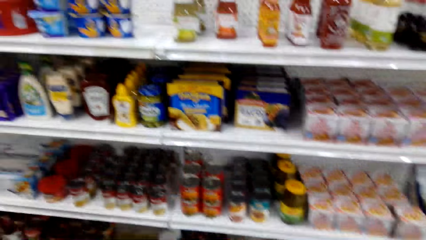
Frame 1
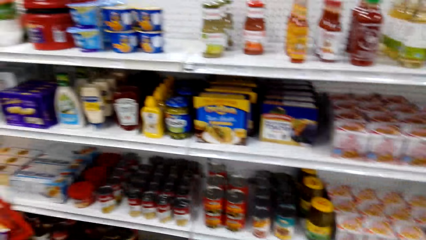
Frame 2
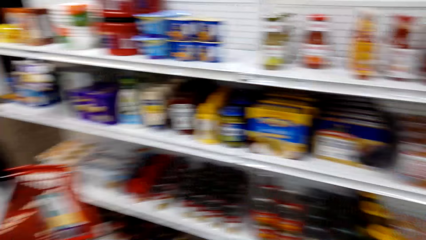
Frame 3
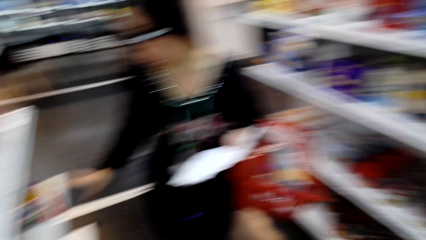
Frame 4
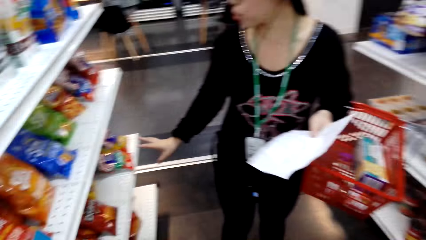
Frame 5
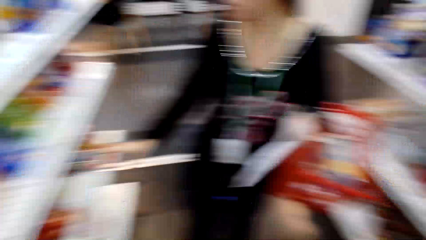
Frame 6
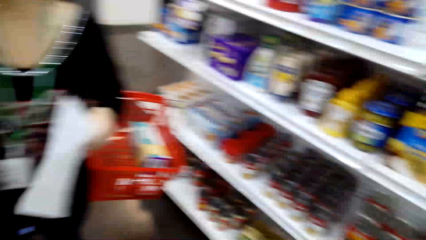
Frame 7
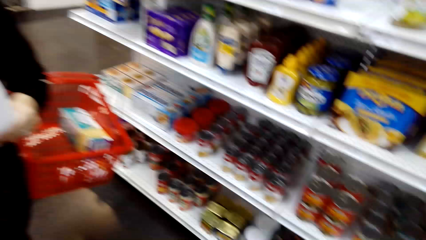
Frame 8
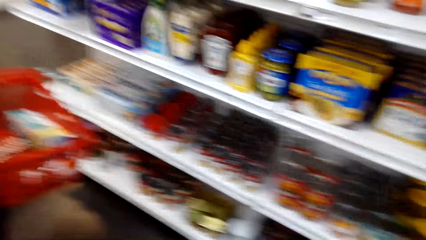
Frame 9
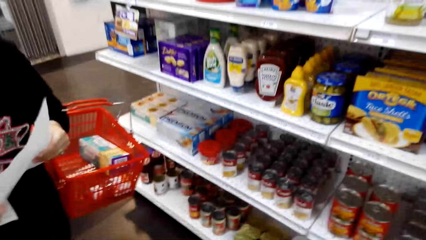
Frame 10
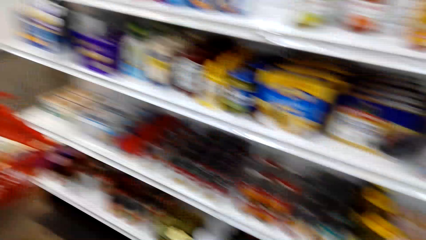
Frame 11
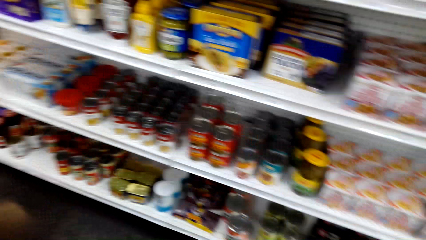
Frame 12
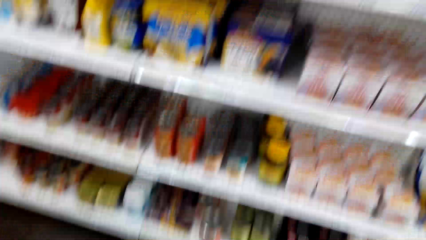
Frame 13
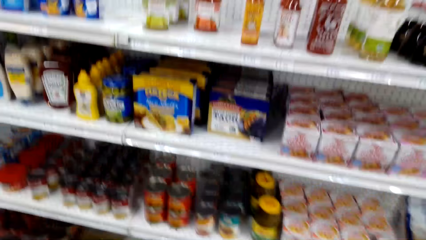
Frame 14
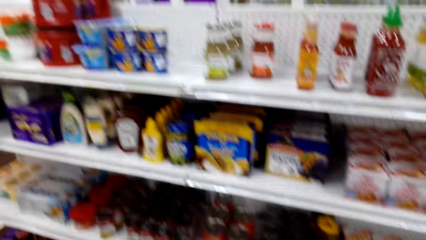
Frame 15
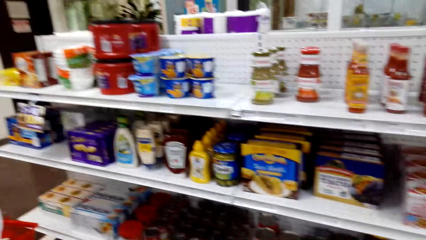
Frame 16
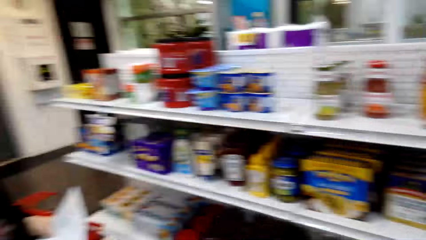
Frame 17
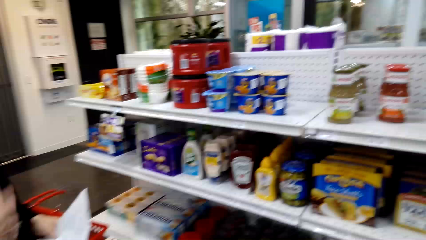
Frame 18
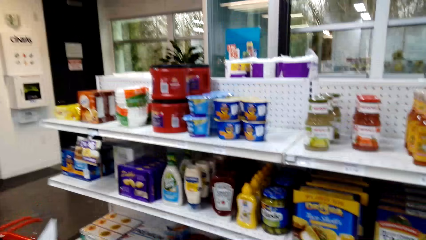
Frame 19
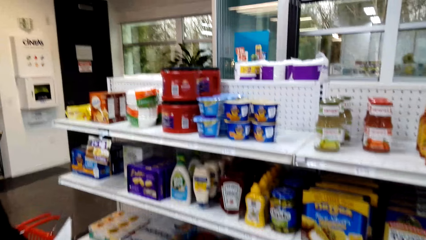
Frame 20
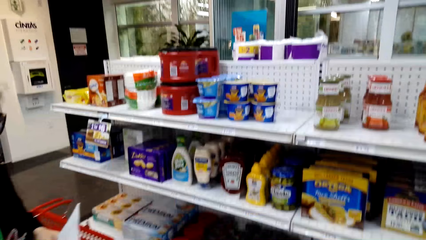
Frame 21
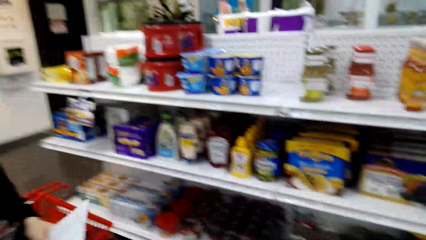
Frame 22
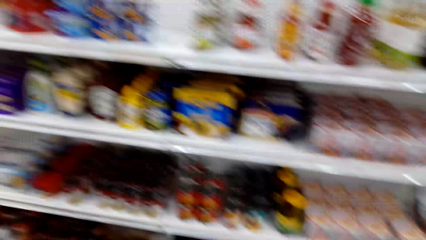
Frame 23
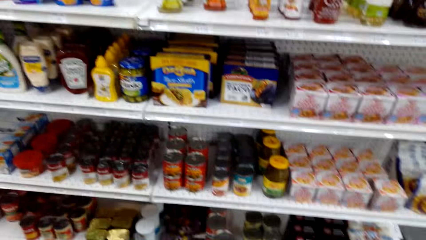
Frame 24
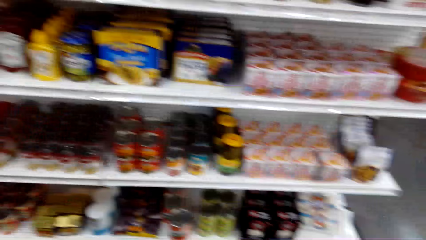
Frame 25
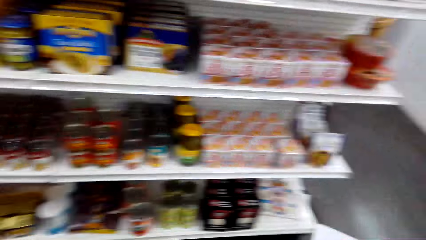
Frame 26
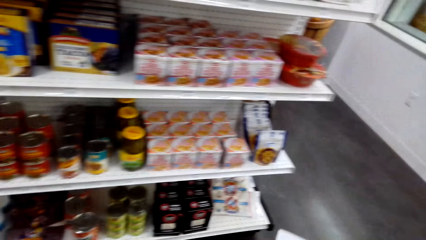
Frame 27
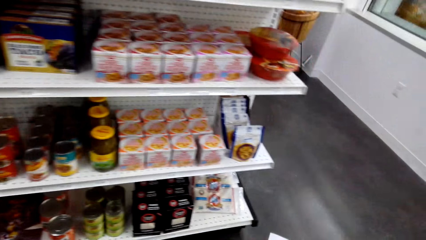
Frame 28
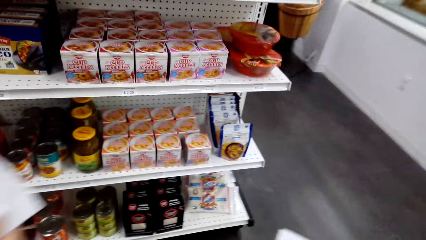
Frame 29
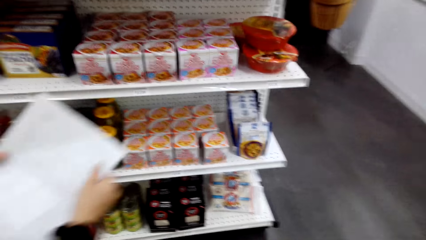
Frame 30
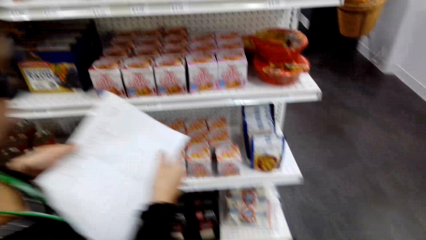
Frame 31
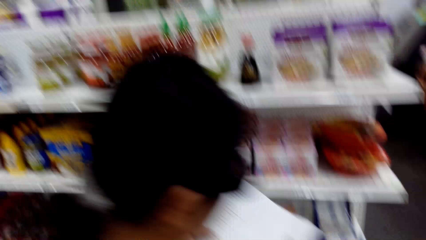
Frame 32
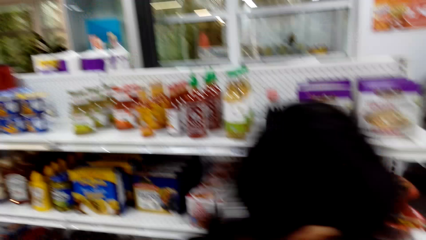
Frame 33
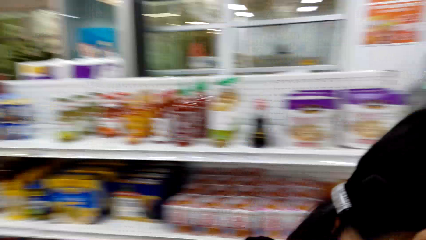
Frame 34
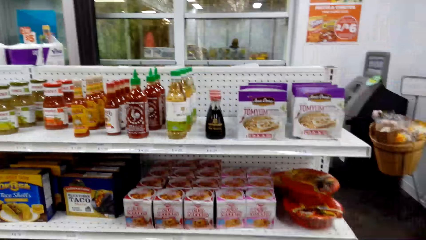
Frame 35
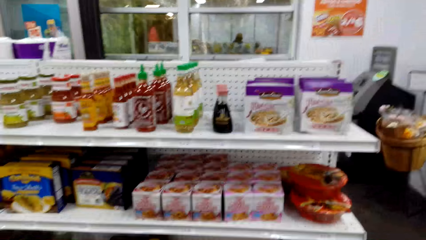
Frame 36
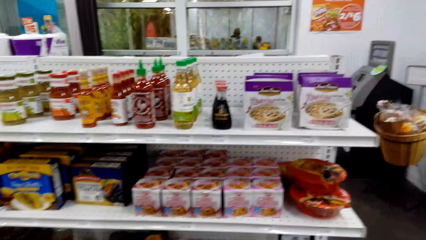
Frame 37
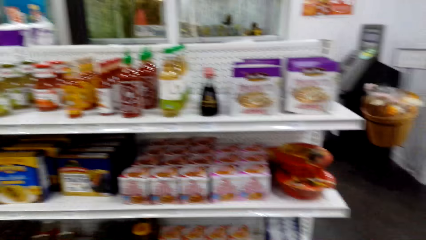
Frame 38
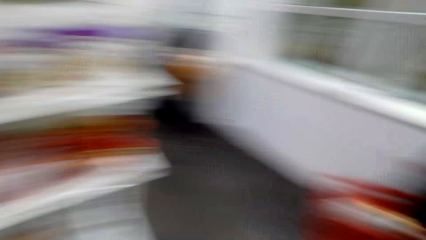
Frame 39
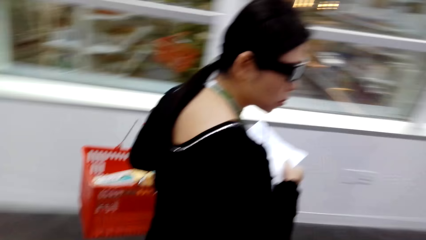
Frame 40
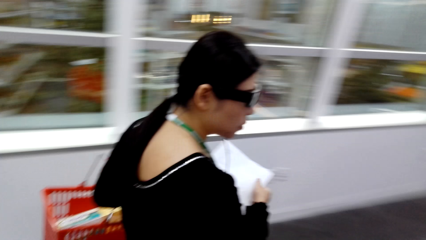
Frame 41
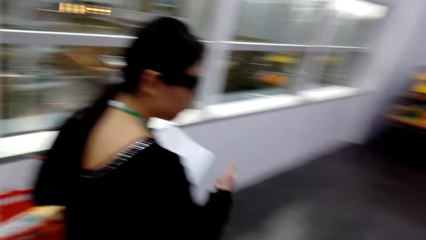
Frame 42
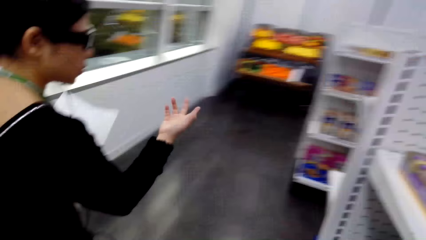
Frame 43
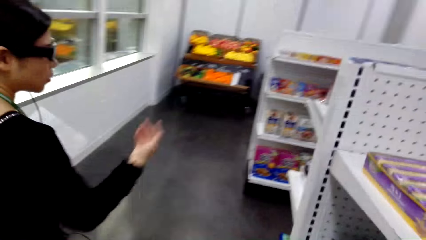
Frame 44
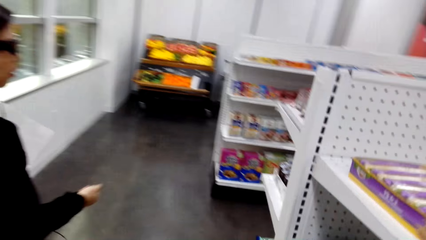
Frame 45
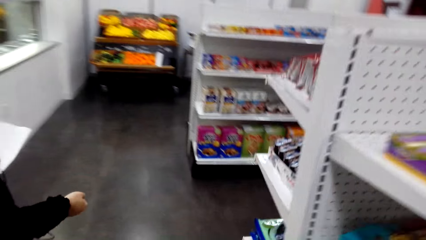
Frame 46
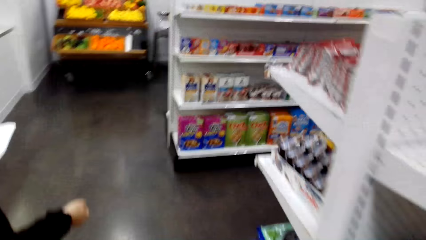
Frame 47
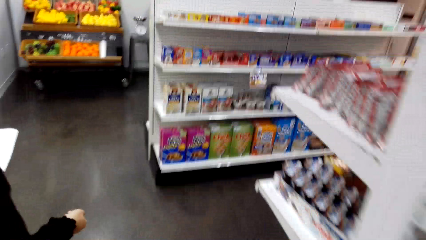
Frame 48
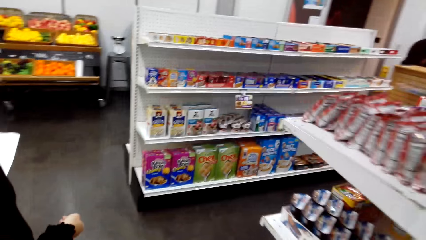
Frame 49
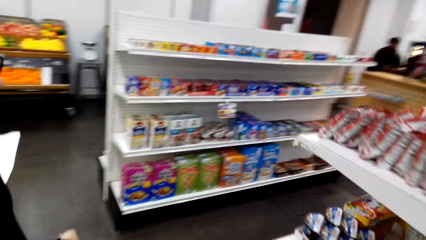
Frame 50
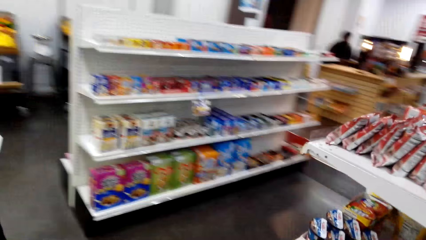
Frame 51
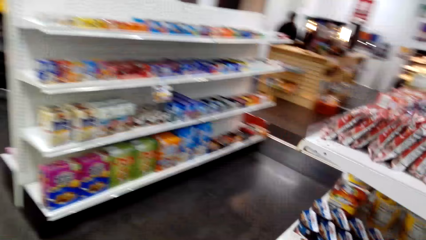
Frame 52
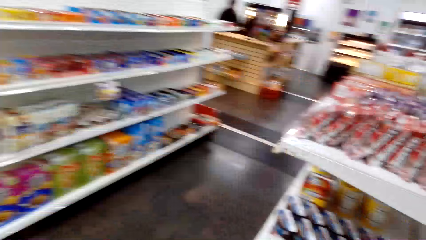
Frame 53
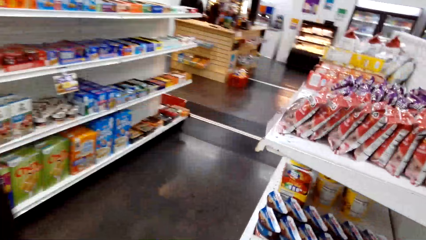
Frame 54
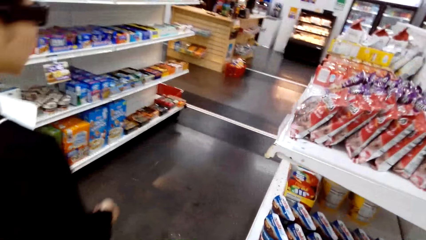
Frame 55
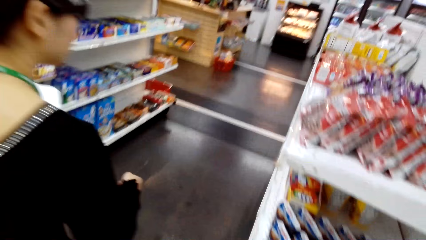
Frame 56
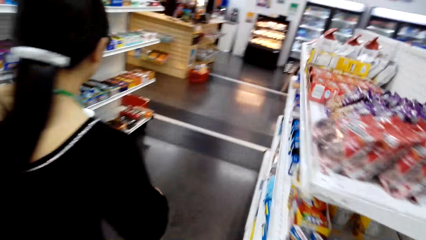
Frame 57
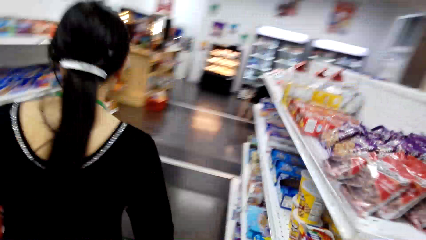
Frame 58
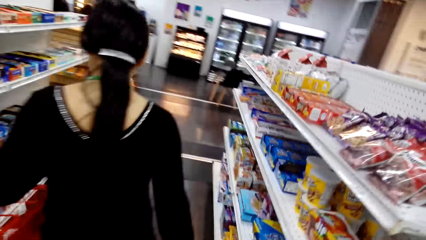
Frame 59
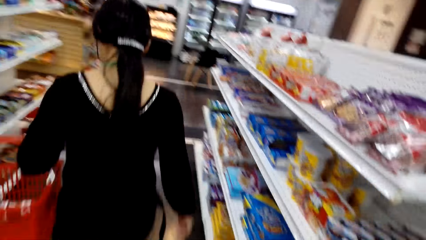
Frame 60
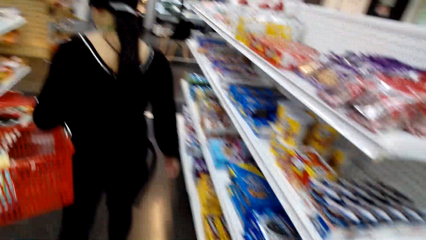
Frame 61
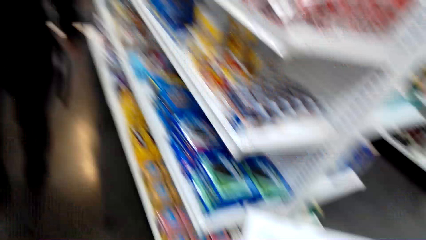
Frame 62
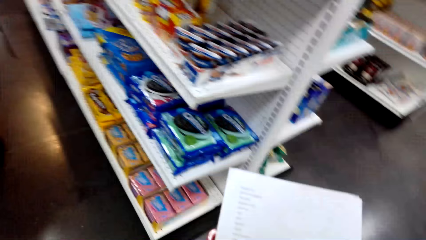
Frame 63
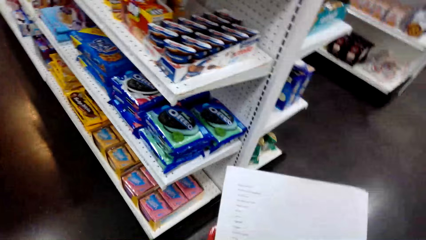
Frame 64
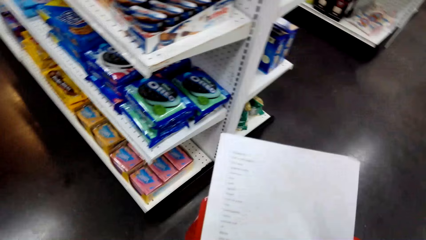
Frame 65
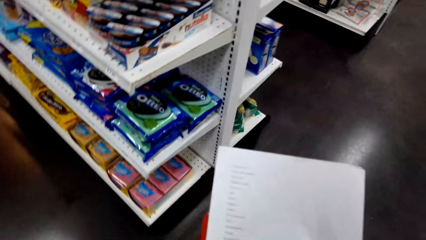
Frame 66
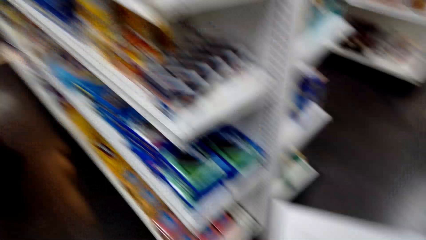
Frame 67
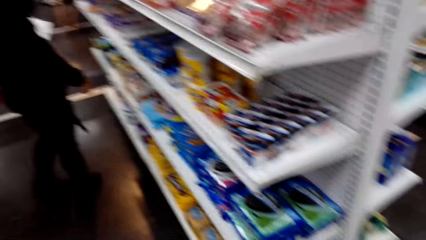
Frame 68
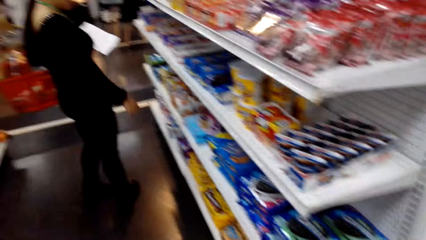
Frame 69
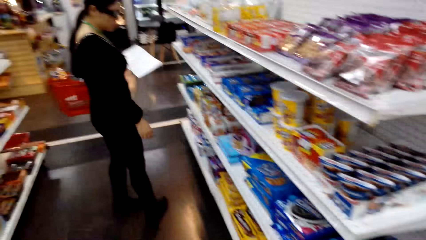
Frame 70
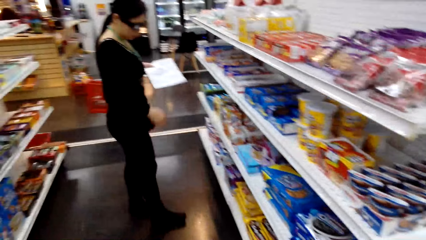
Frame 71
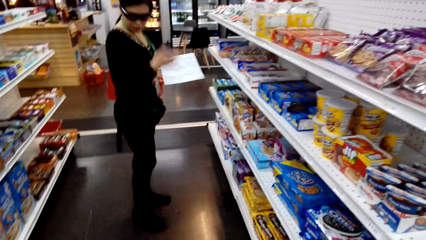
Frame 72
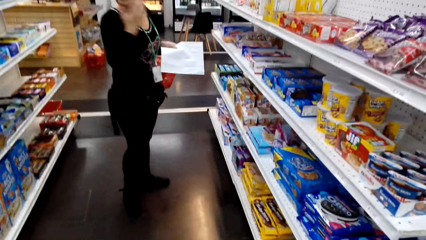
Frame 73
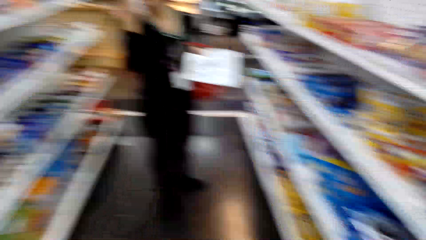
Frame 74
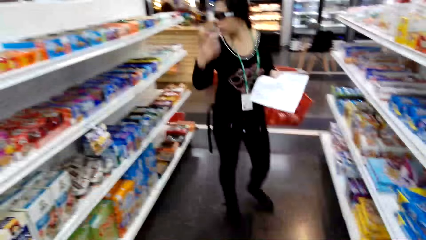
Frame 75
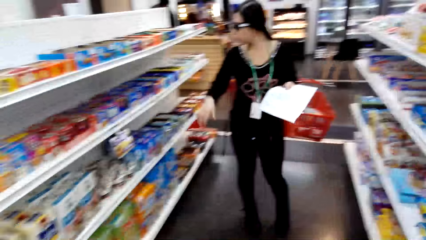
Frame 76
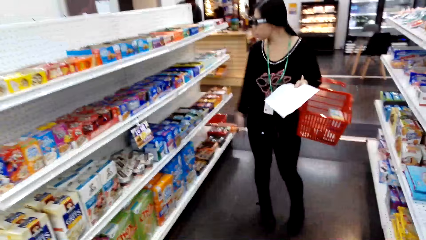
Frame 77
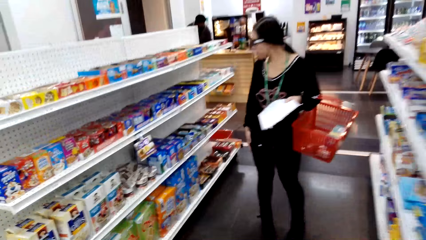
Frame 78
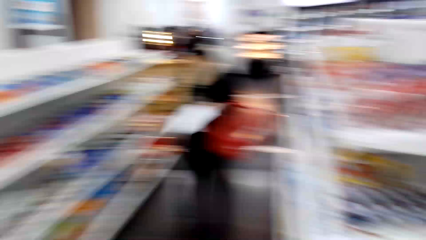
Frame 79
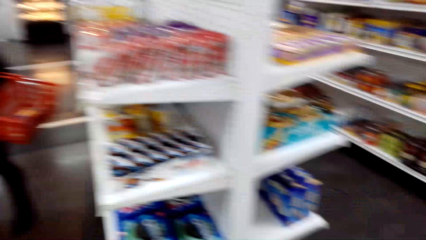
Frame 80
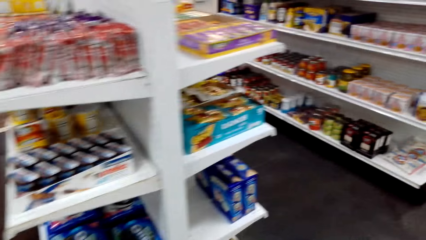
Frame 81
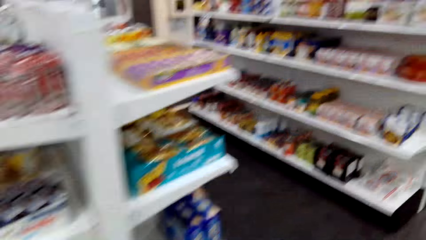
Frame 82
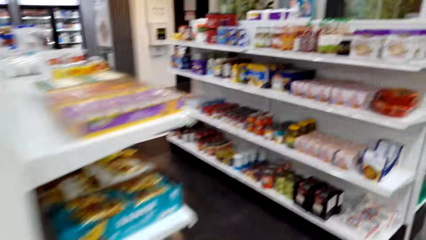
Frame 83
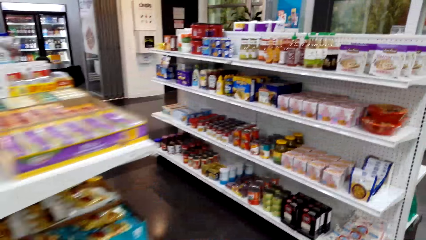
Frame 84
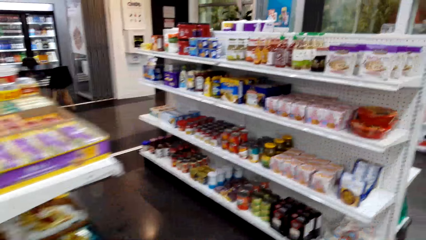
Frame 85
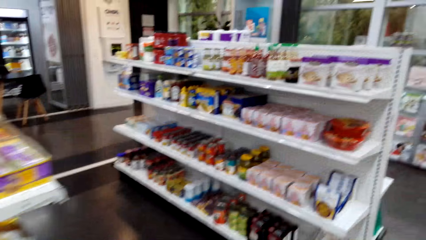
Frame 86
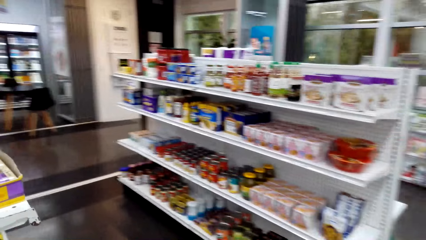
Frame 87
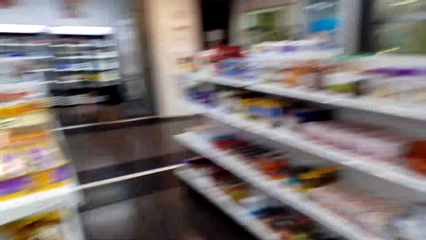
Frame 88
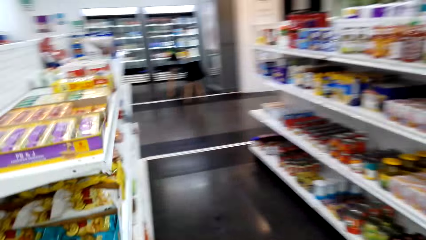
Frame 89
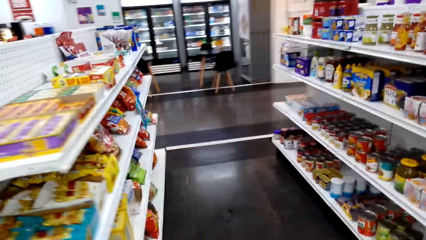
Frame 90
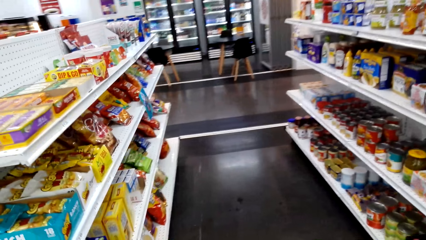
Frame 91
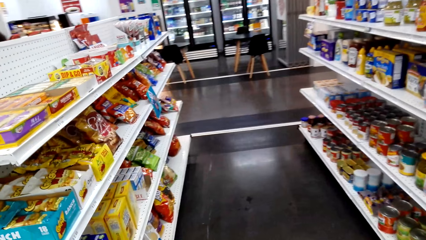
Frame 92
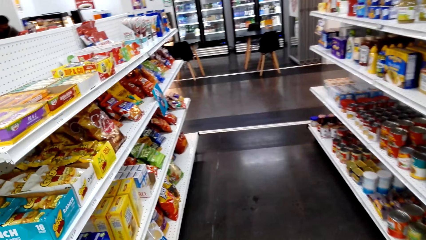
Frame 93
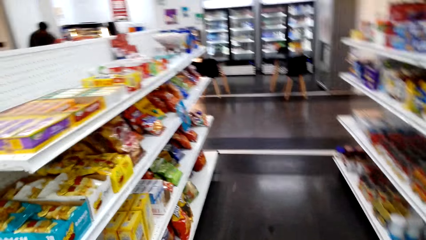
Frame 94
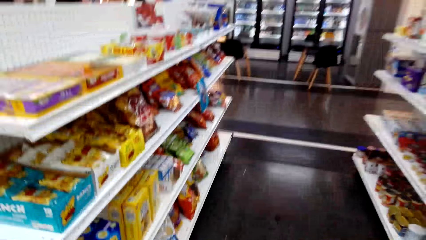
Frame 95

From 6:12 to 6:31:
The camera wearer turns around. A man turns around while talking to the camera wearer. The man walks around. The camera wearer turns around. The man walks around. The camera wearer walks with the man while looking at the shelves. The man walks around. The camera wearer turns to the side. The man holds a paper. The camera wearer turns around. They walk around.
